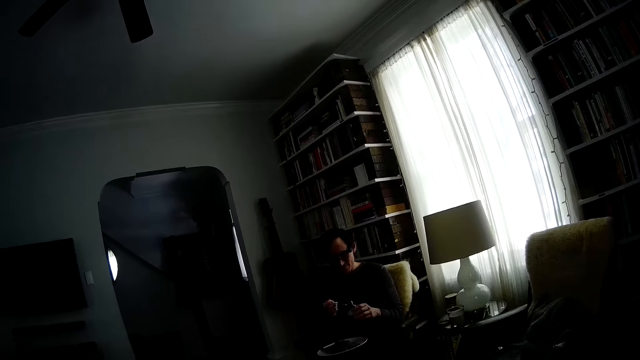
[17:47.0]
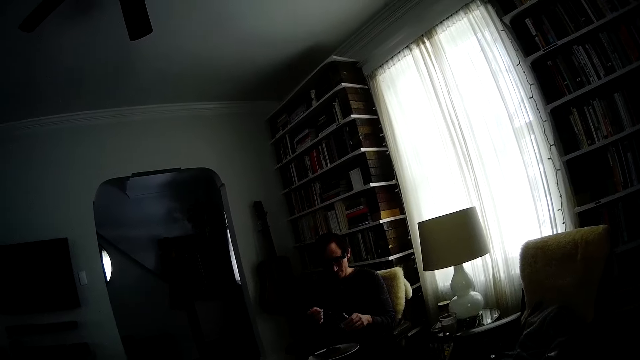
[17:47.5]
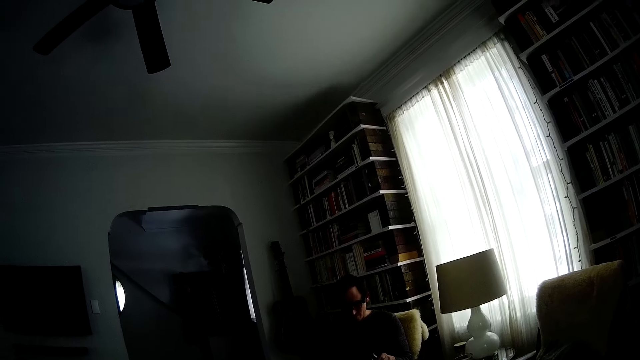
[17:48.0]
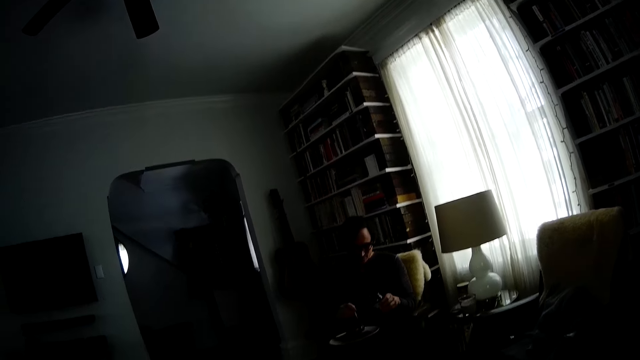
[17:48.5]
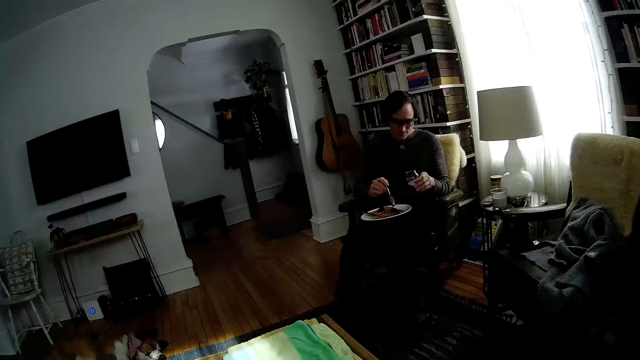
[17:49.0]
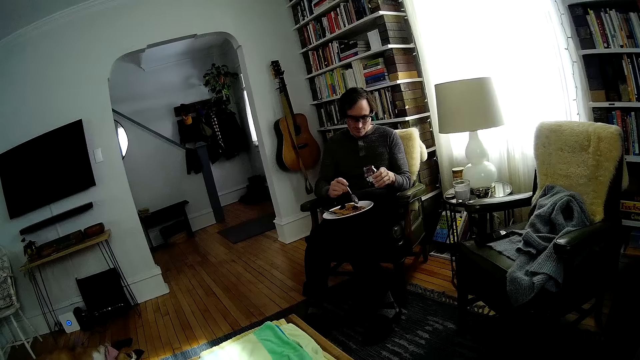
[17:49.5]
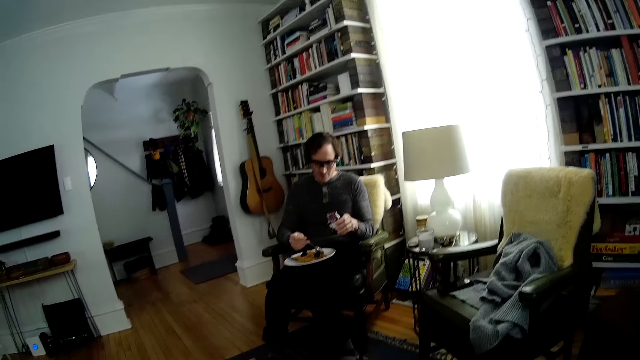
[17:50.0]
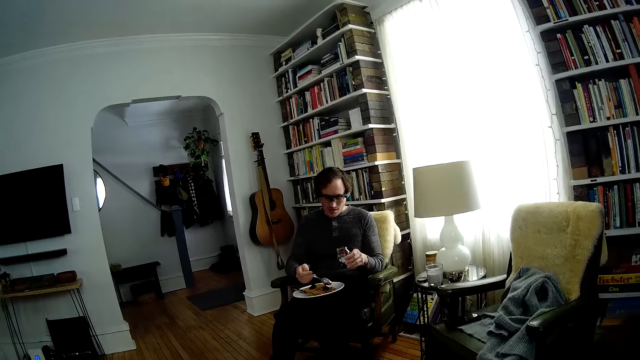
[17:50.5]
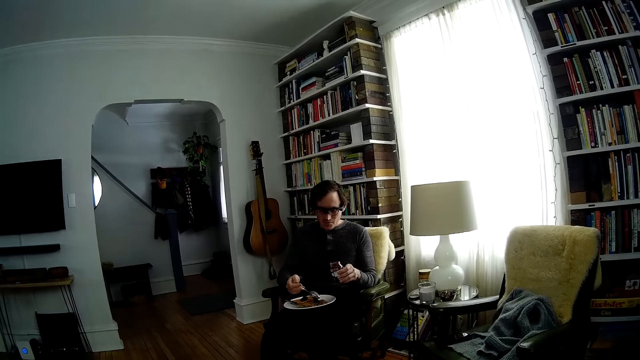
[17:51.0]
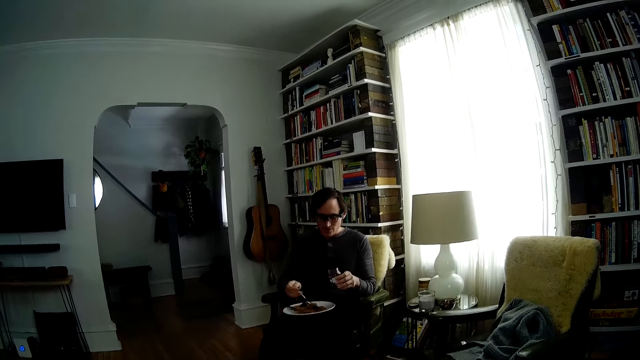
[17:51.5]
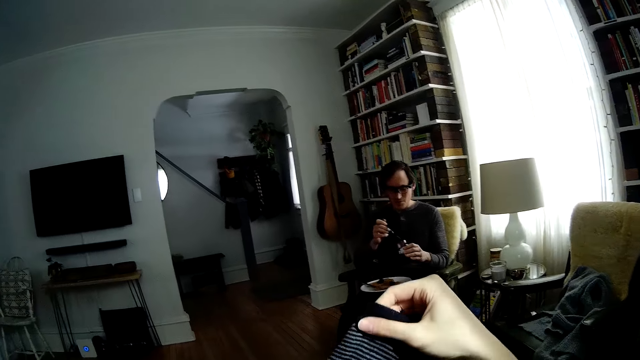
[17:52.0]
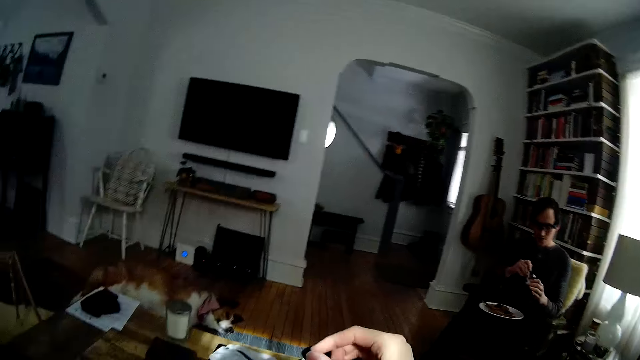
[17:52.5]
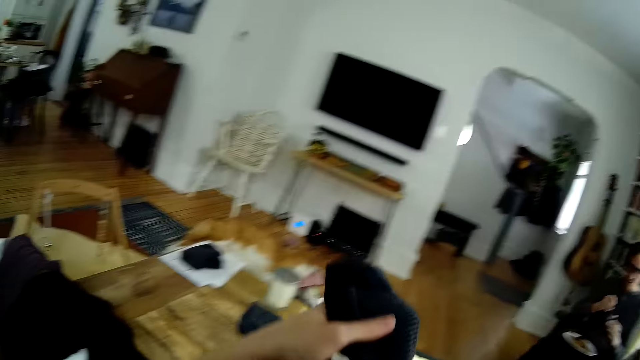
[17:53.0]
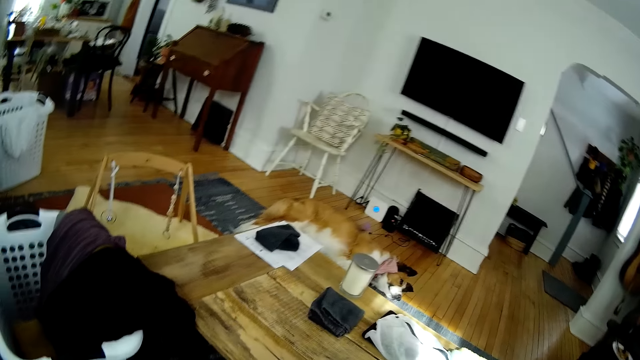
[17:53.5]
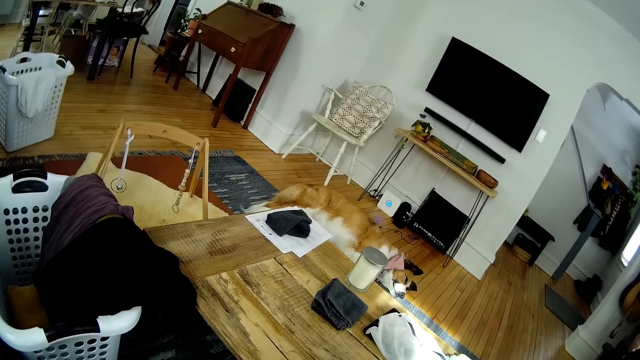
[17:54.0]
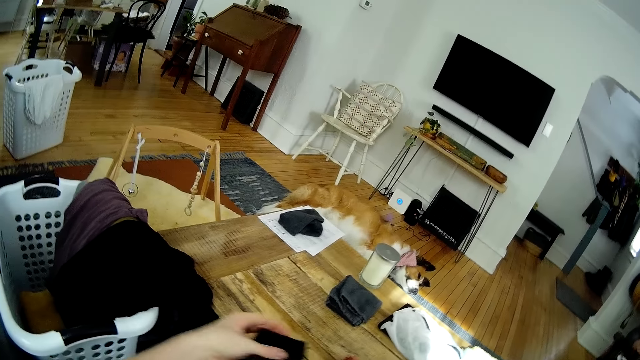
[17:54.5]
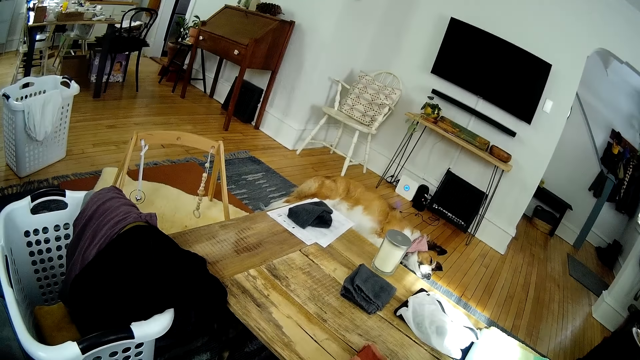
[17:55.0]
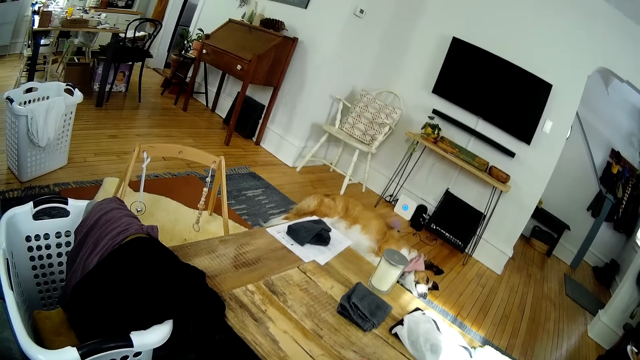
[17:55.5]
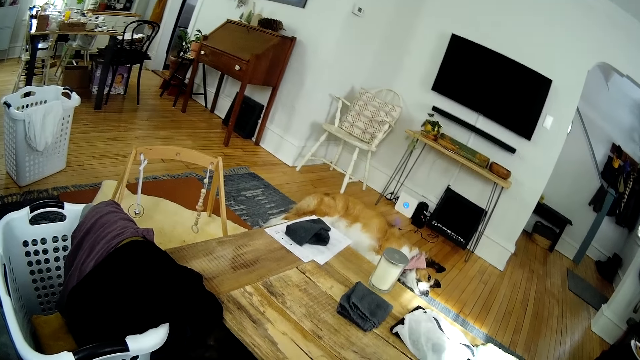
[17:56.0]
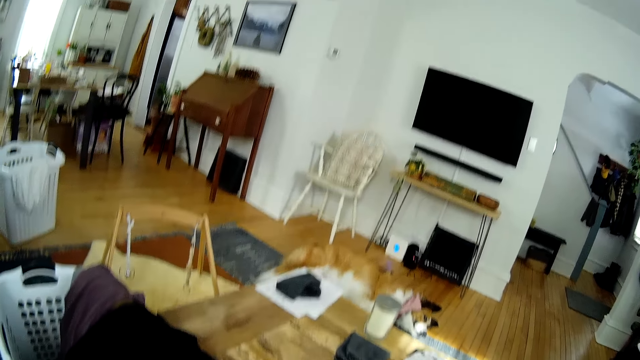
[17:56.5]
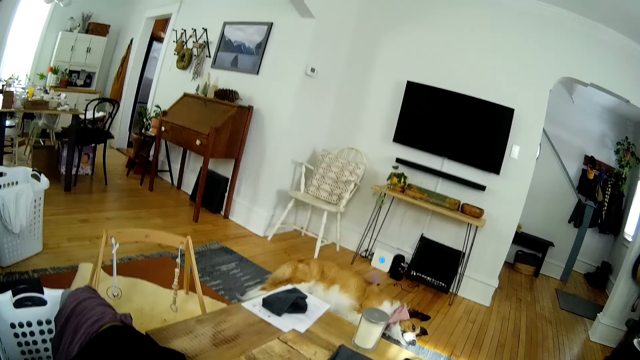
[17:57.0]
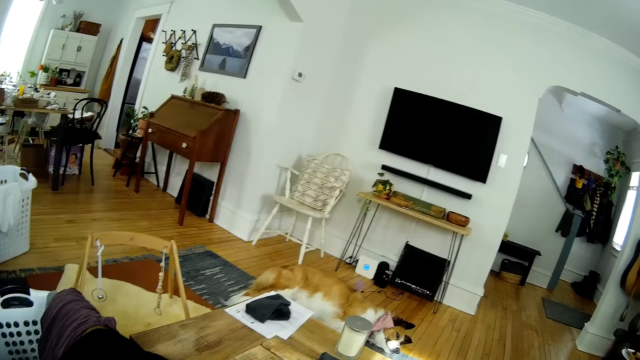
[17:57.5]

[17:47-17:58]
A man scoops jam. The man spreads cocoa on the toast in the white flat plate on his lap from the spoon in his right hand. The man interacts with the camera wearer. The camera wearer puts the socks together. The man puts the spoon in his right hand into the jar of cocoa in his left hand. The camera wearer folds a t-shirt with both her hands.

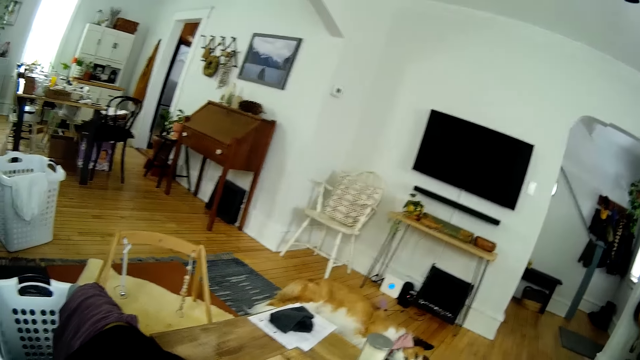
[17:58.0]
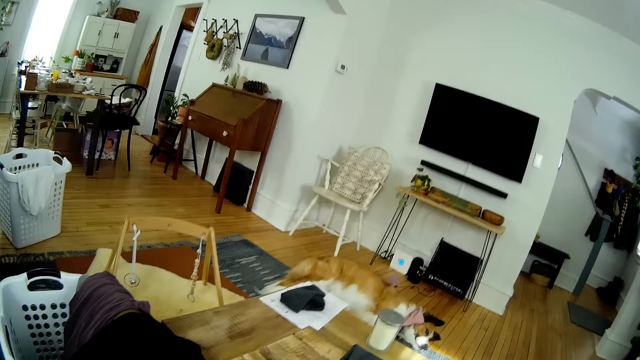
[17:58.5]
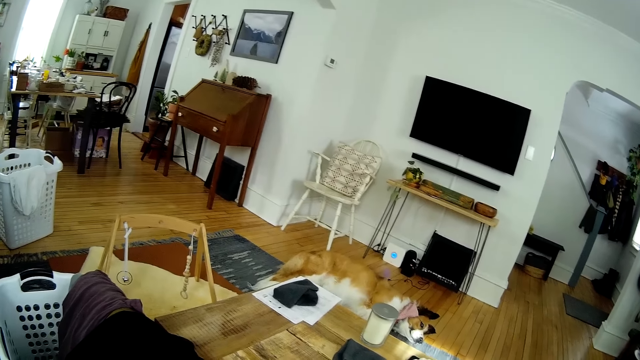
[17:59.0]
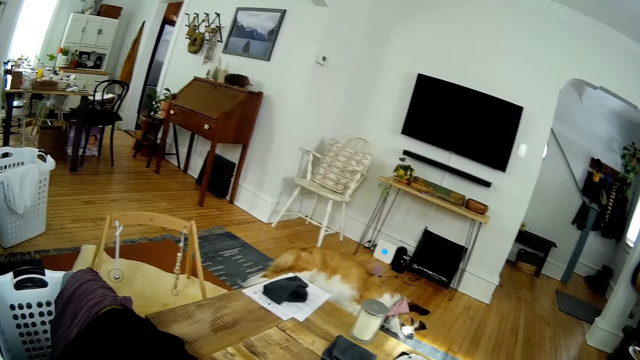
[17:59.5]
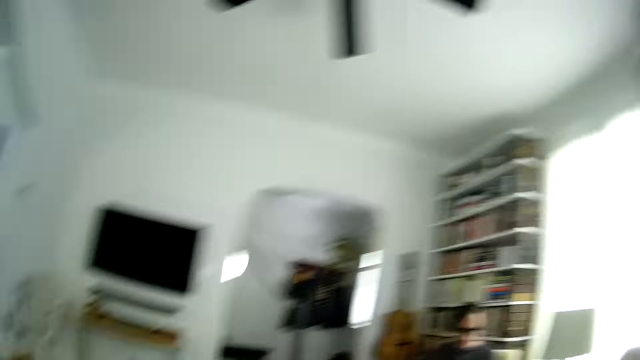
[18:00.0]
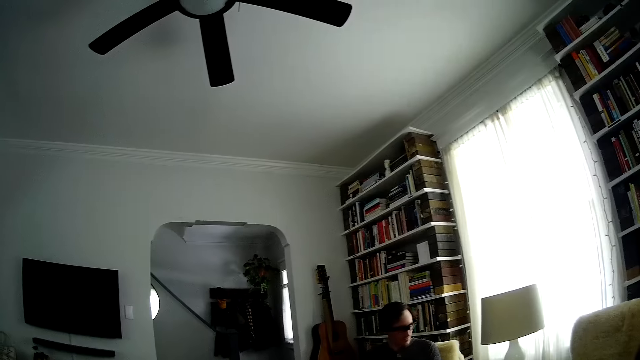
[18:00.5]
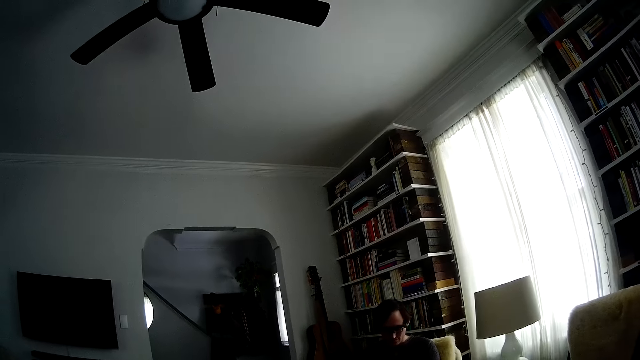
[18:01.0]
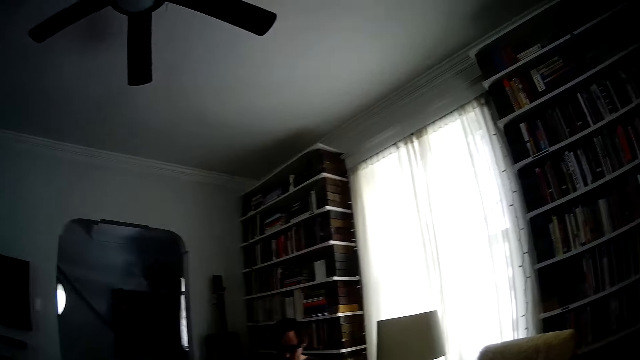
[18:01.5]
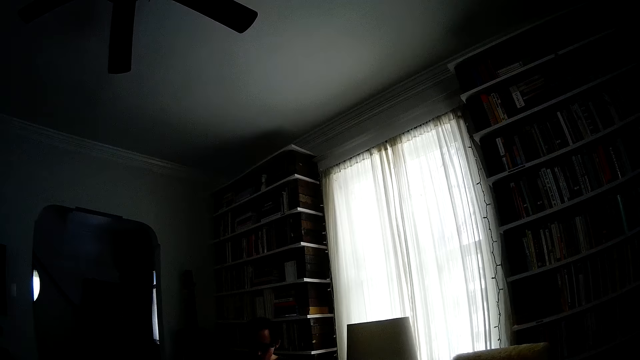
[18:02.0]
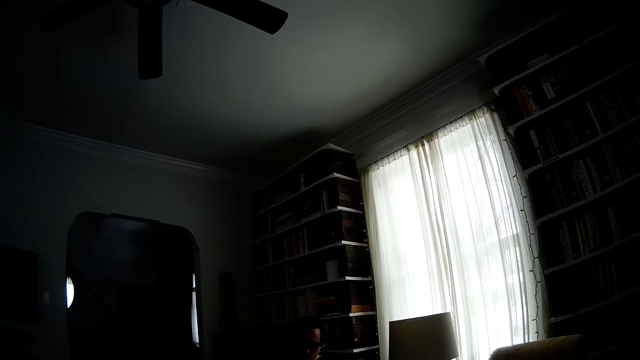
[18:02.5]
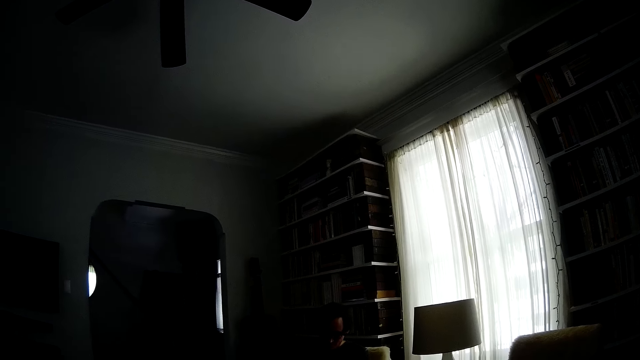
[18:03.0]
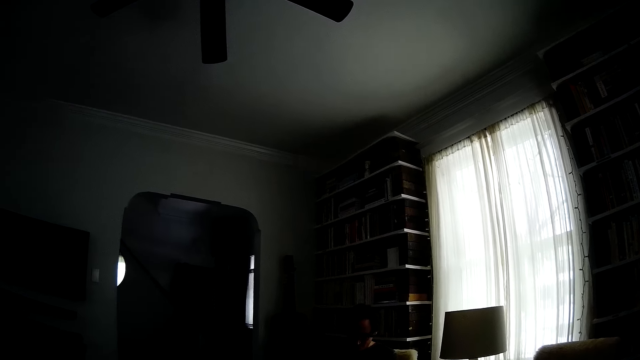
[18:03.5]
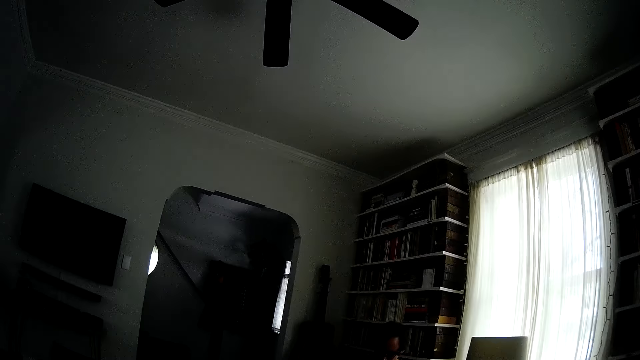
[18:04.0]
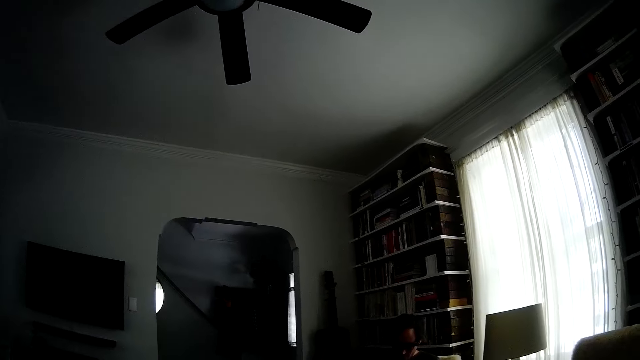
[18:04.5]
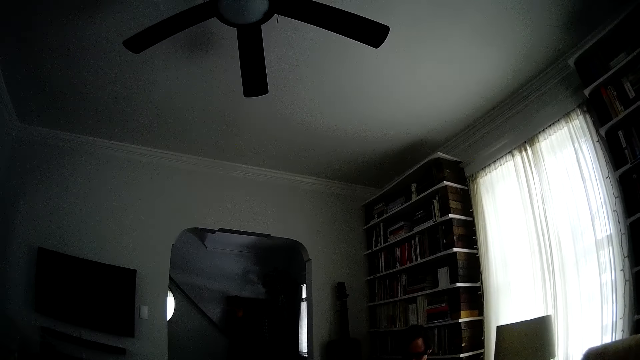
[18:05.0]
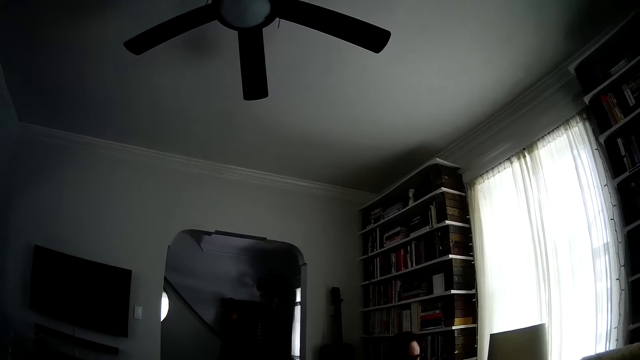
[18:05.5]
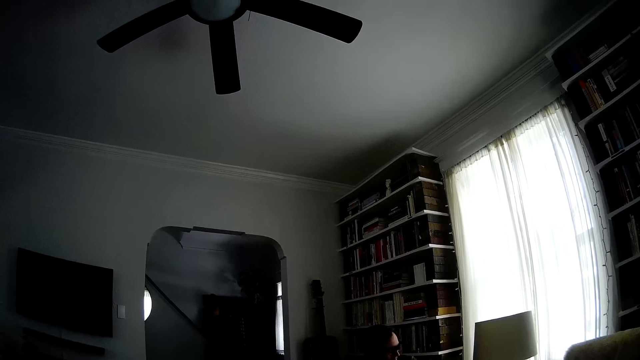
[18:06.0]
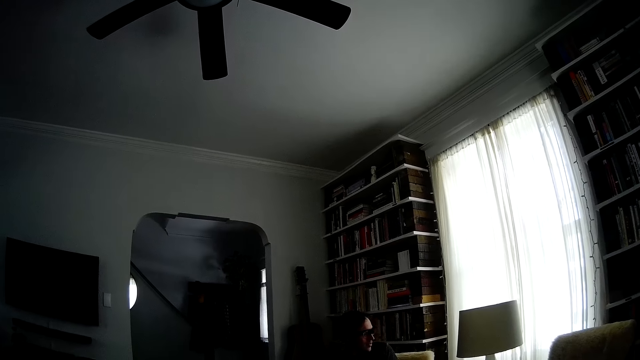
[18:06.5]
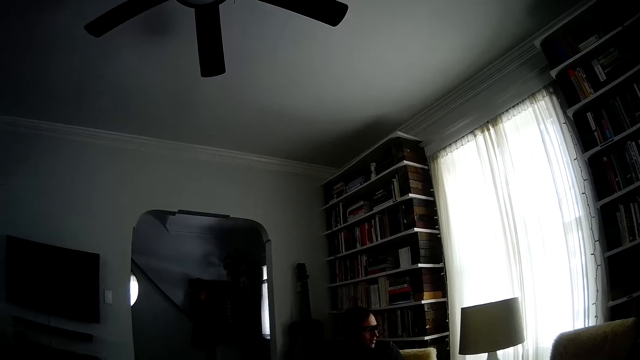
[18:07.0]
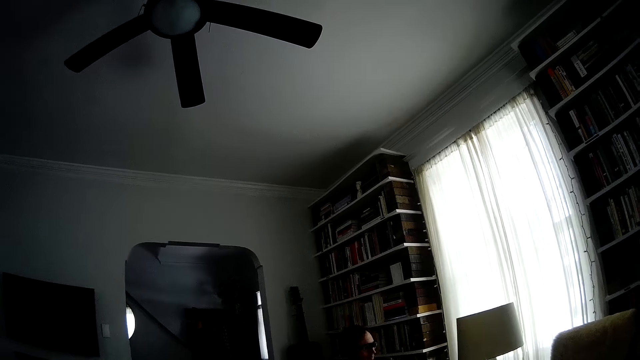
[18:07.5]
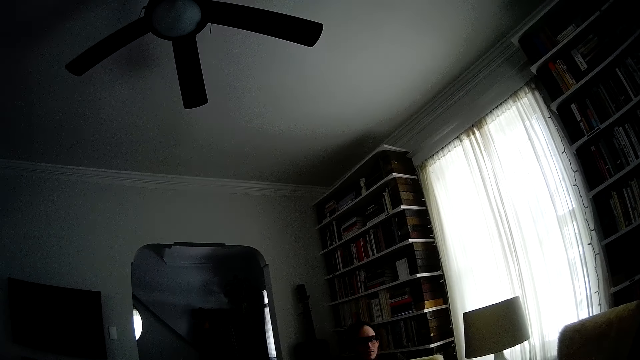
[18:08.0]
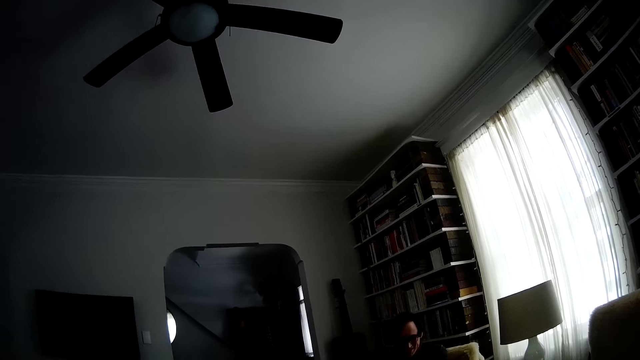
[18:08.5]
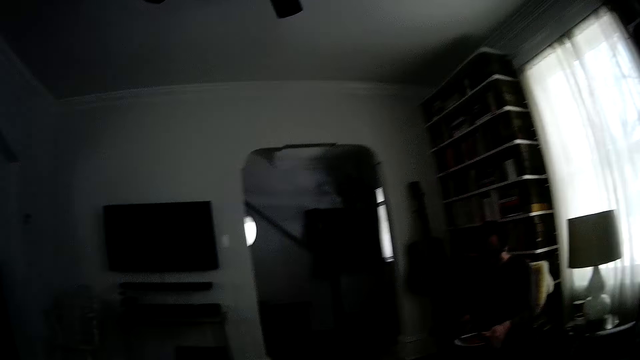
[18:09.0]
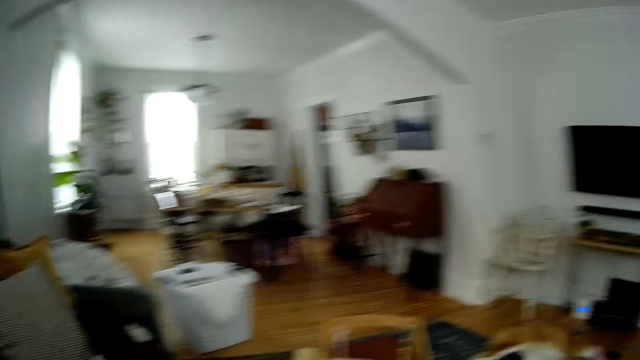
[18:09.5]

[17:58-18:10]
A man sits across the camera wearer.
